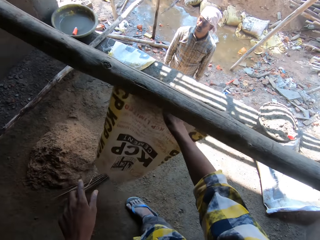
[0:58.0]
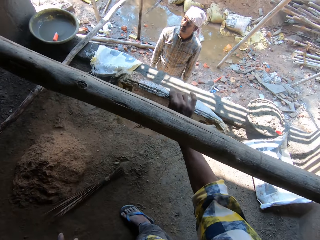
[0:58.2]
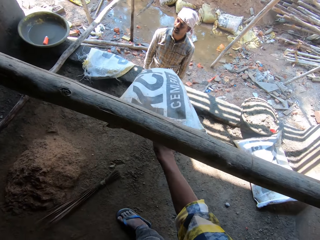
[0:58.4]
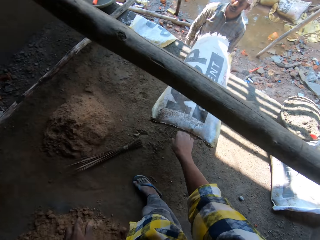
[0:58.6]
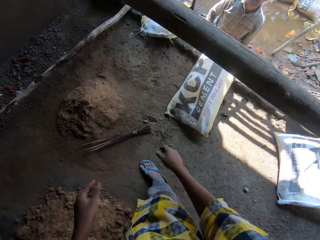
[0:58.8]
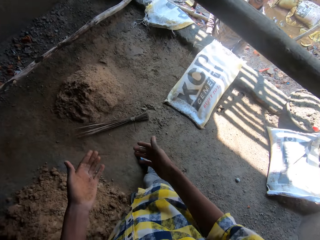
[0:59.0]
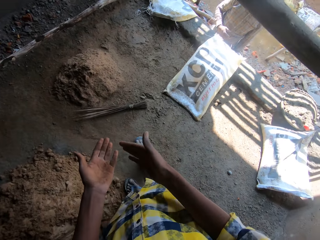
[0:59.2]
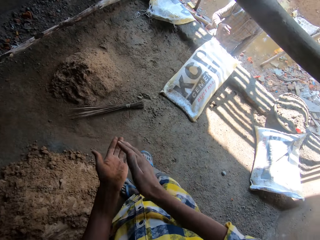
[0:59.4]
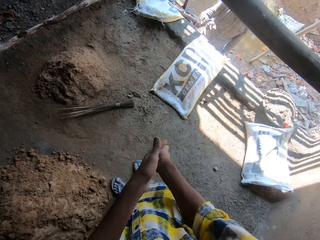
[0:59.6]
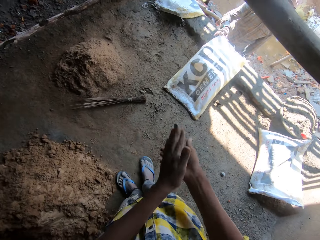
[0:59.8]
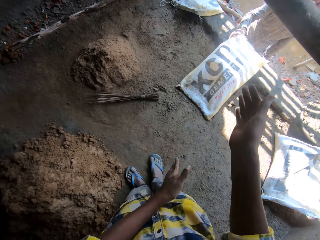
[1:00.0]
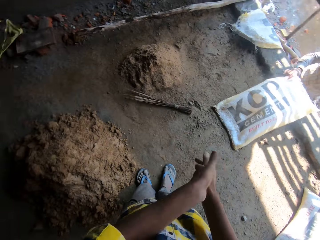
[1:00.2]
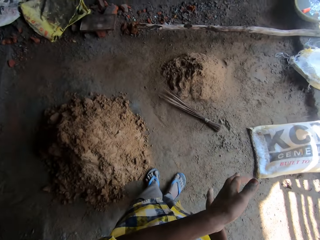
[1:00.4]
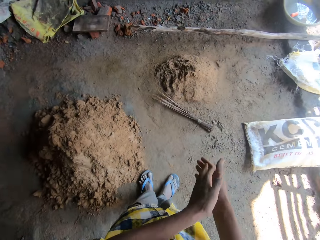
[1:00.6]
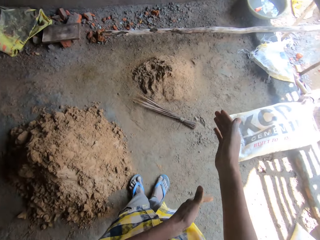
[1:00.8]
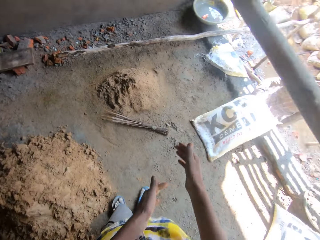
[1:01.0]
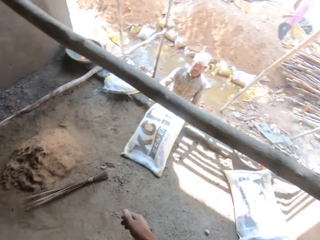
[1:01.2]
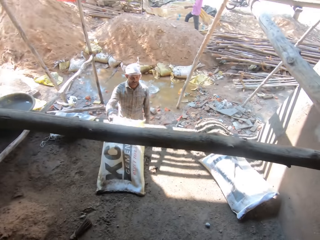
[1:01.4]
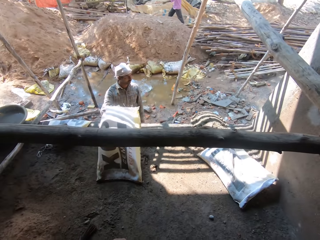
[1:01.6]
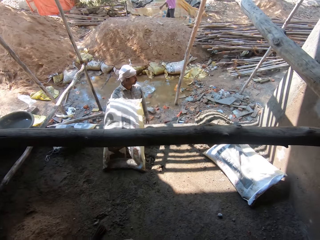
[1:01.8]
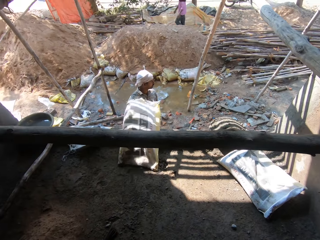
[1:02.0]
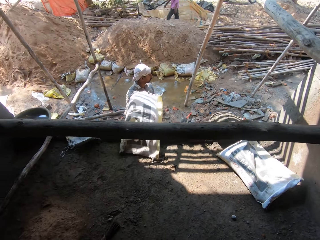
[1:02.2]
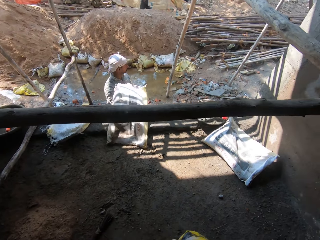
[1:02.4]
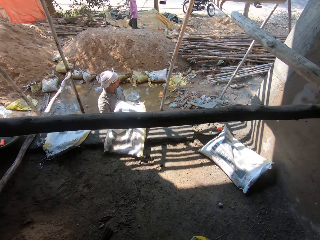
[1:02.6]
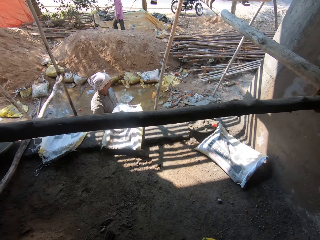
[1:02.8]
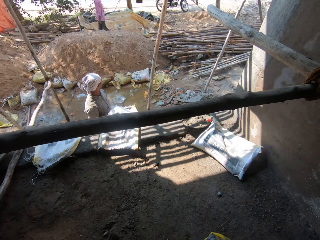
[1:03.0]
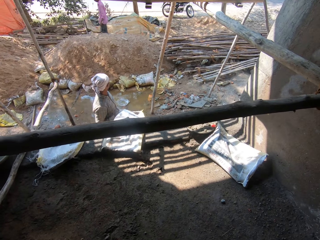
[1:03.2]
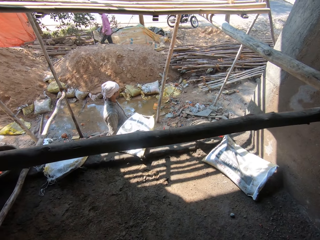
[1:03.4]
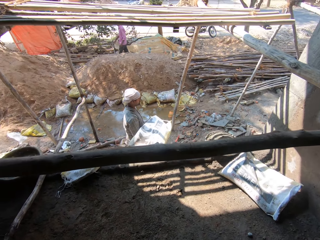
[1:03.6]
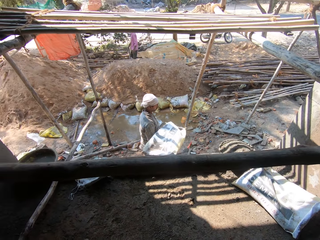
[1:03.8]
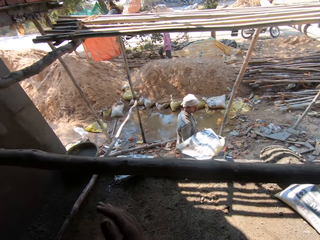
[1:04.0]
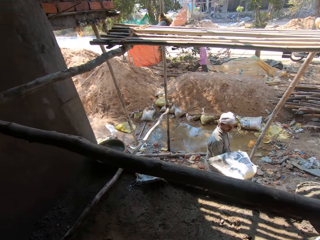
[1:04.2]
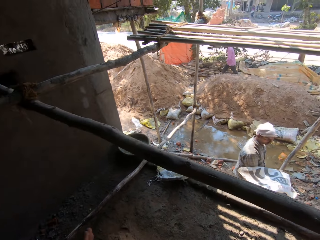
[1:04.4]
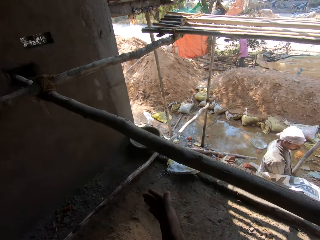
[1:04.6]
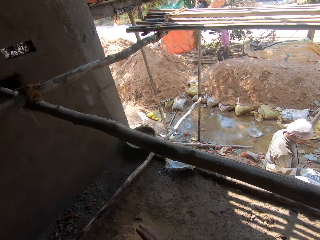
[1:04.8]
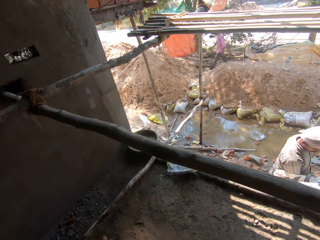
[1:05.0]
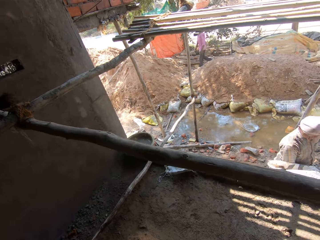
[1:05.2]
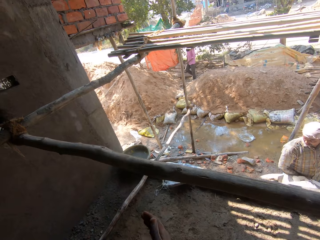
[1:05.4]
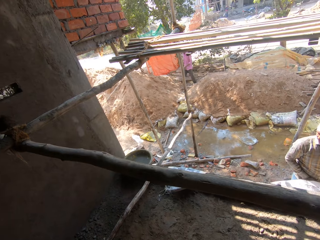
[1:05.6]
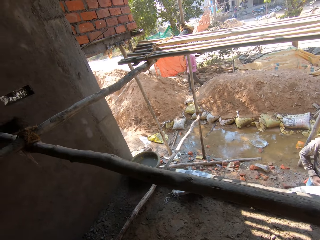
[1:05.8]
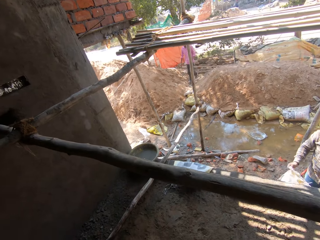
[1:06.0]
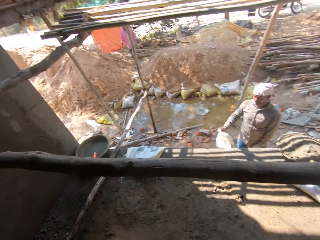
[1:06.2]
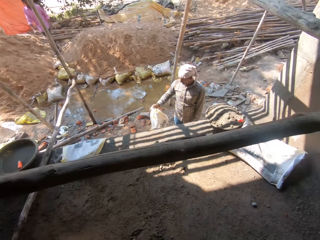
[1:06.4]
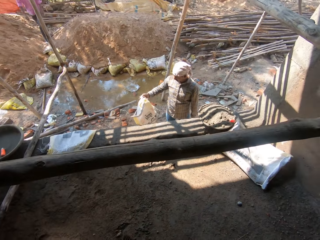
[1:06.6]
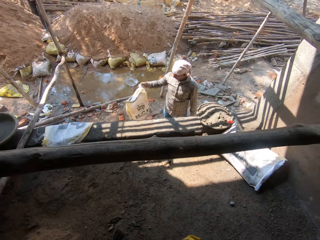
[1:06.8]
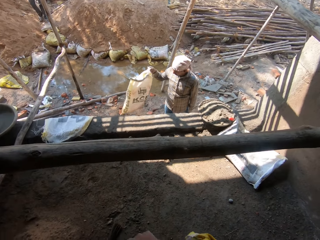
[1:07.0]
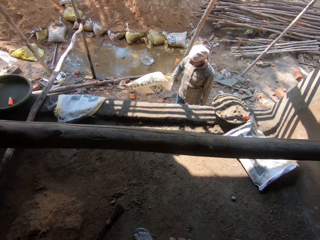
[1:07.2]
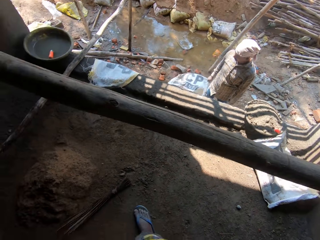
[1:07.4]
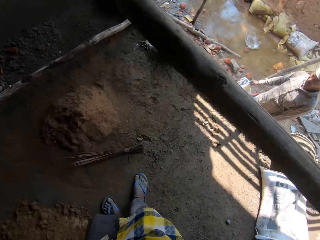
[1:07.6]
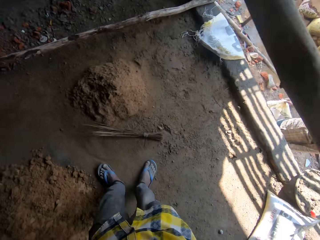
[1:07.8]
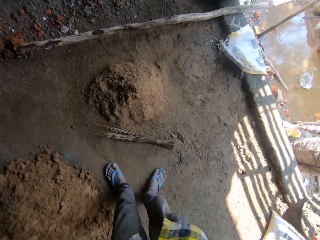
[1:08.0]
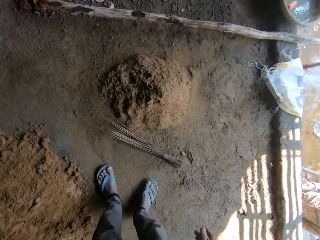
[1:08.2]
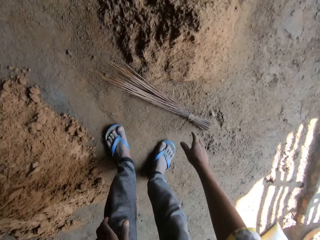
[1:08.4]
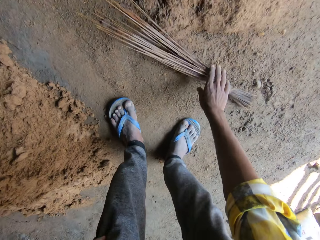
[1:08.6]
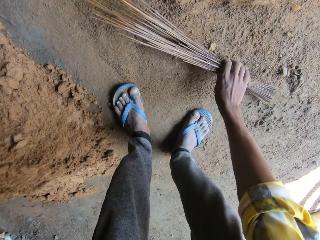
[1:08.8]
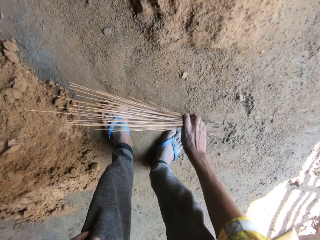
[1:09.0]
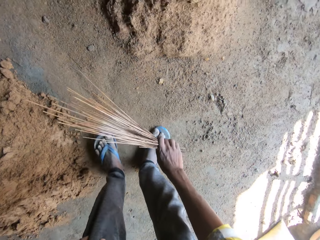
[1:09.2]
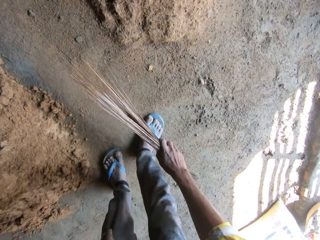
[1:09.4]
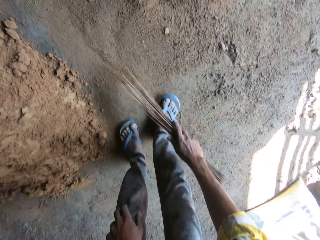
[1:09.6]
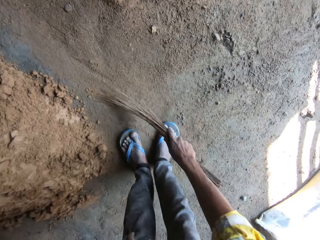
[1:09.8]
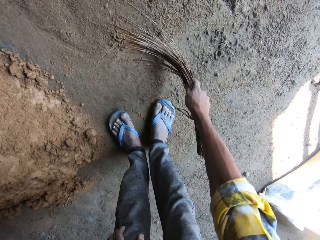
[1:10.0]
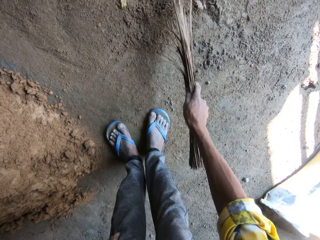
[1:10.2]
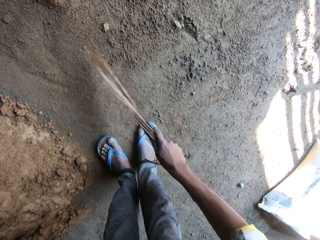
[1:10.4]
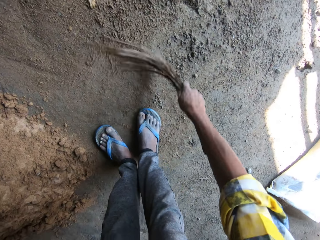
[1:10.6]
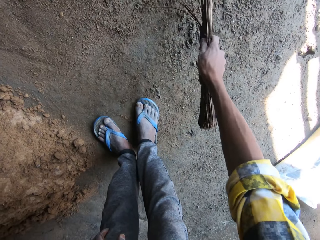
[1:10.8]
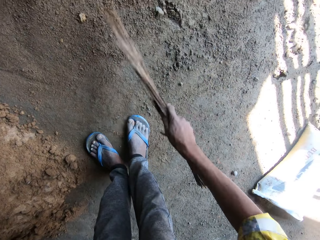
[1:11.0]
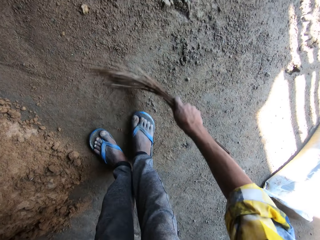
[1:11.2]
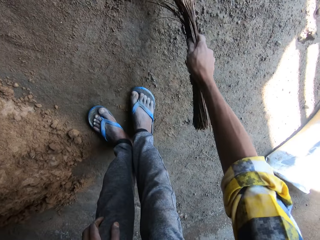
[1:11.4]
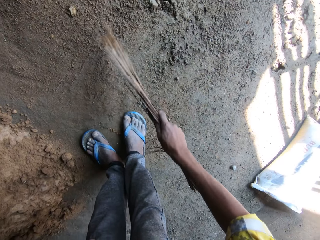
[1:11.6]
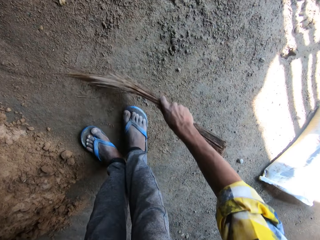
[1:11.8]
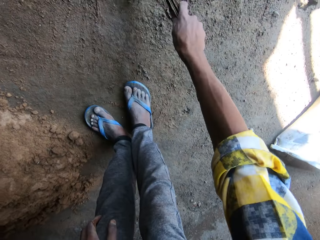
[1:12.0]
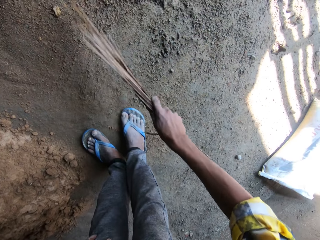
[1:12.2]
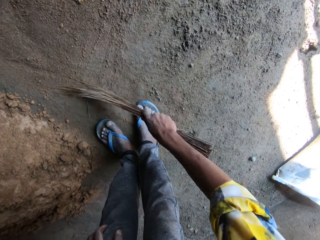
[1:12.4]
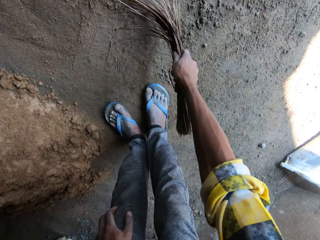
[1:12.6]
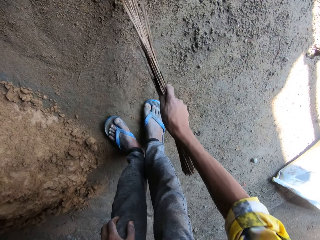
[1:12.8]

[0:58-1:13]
The camera wearer pulls his hand off the sack. He drops the sack on the ground. A man picks up the sack. The camera wearer rubs his hands together. He looks at the man. The man picks up the sack, walks away from the wall, lifts the sack, and flaps the sack. The camera wearer bends. He picks up a broom. He sweeps the floor with the broom.

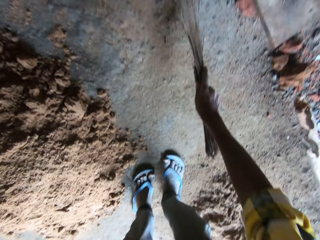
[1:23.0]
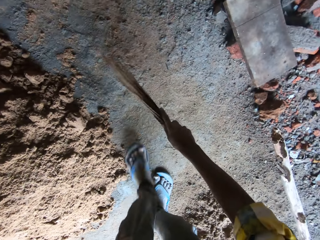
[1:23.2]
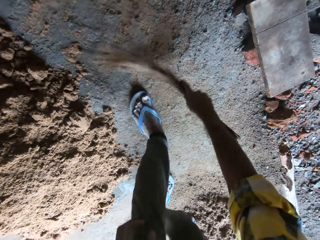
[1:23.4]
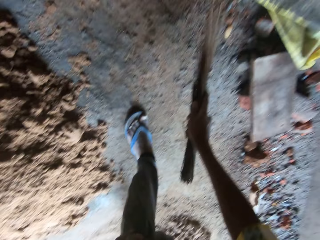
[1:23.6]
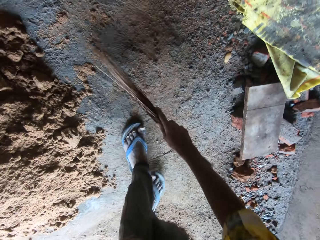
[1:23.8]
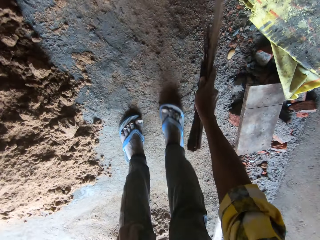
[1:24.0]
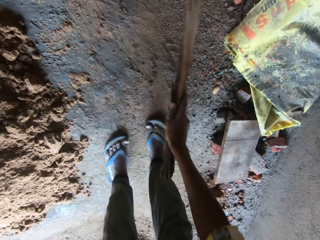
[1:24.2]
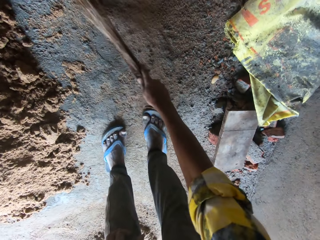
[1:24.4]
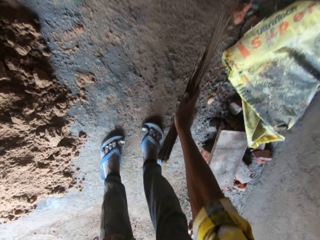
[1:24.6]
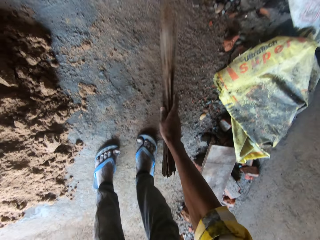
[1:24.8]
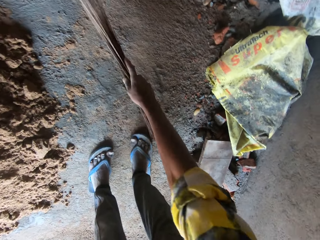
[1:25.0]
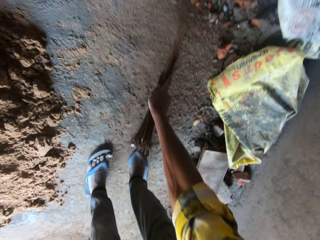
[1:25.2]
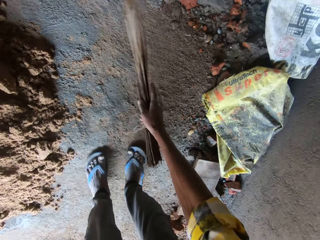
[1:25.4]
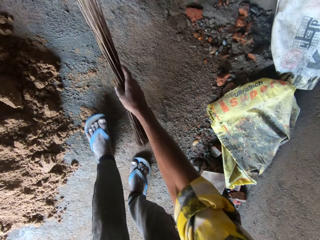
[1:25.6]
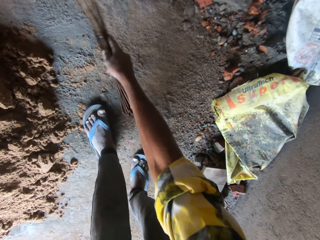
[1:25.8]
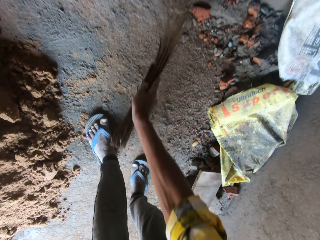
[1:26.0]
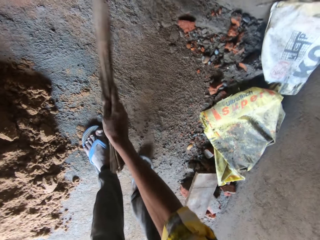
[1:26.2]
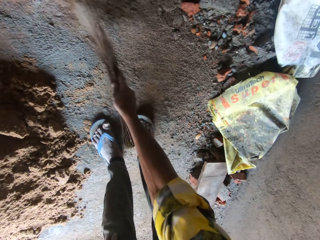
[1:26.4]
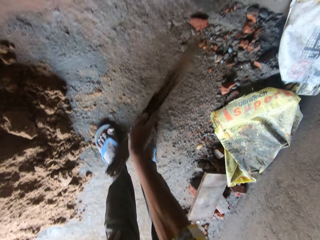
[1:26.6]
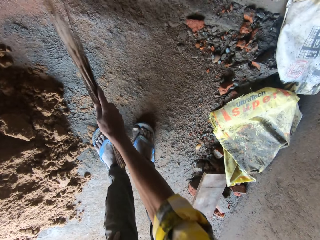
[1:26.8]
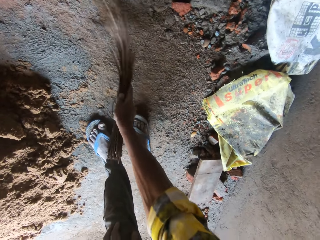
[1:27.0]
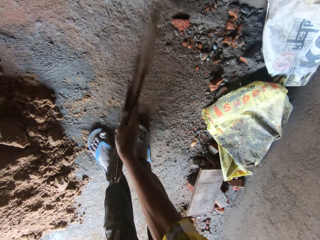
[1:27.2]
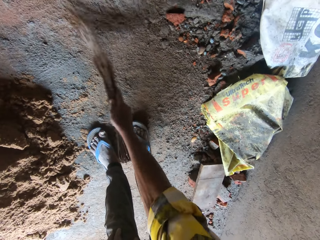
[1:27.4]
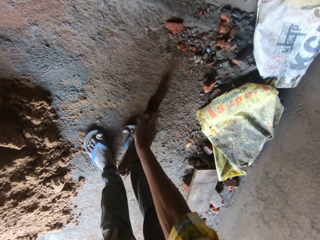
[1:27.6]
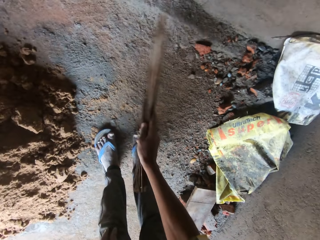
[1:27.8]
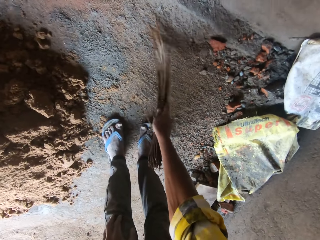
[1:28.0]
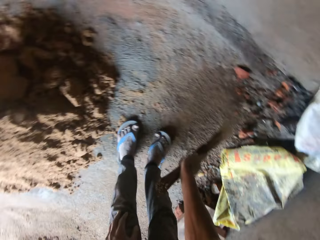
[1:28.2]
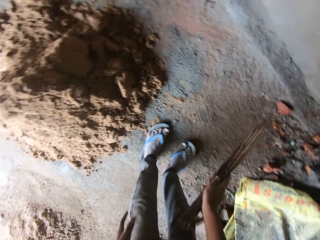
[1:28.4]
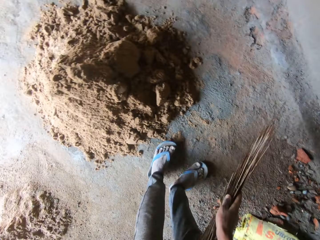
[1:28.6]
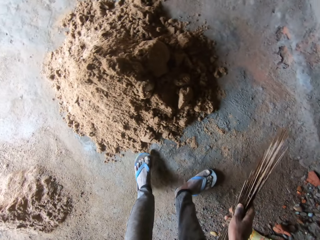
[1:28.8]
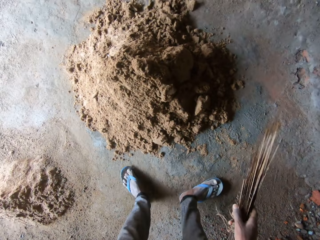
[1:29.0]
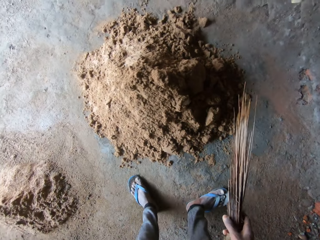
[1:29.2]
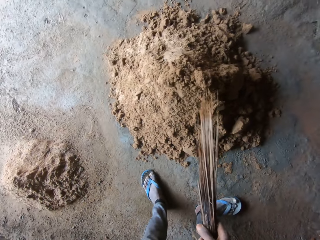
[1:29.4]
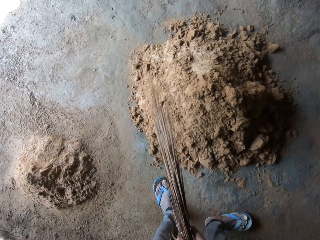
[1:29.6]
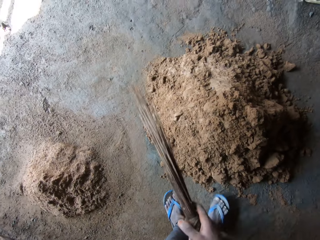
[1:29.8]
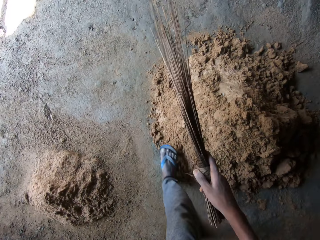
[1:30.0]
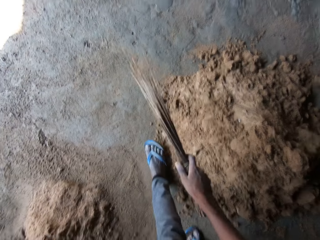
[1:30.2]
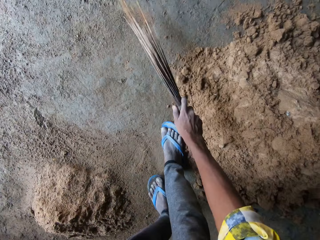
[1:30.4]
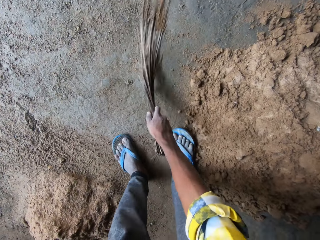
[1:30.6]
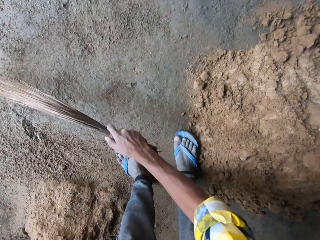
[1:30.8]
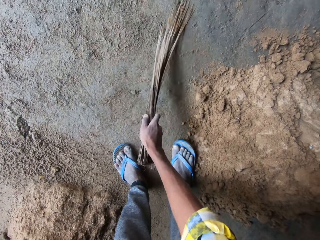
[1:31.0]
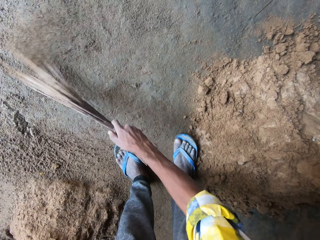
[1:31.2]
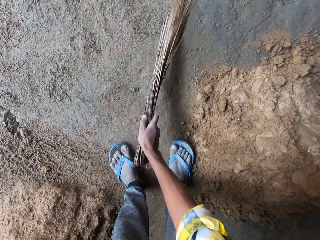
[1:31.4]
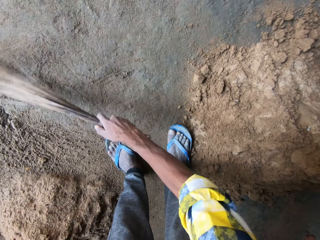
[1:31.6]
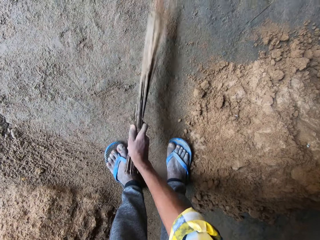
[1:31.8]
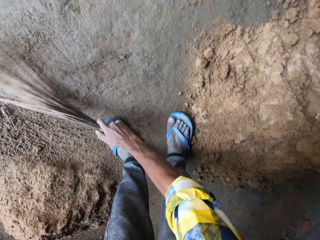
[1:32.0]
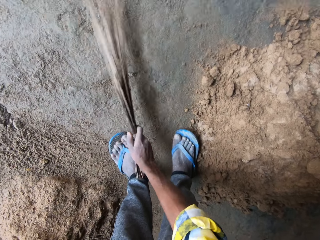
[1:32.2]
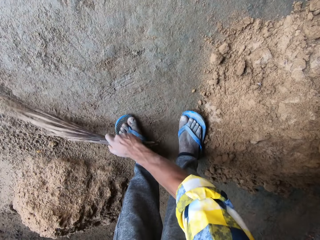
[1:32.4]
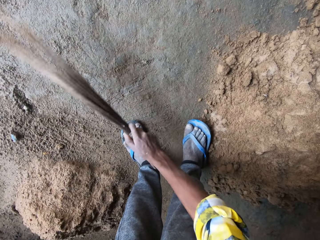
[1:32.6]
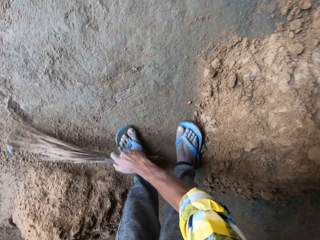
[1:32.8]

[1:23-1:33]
The camera wearer walks around the room. They sweep the floor with the broom.
